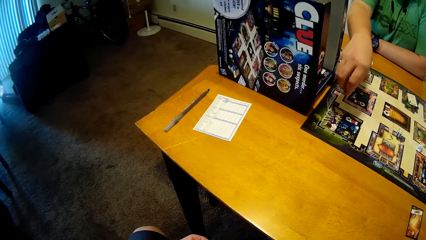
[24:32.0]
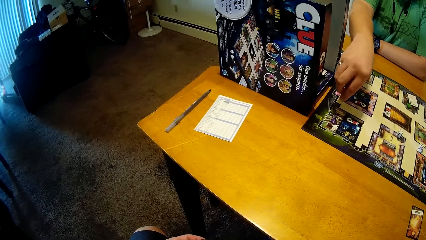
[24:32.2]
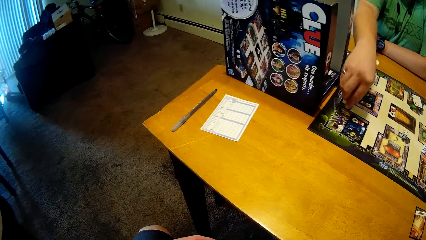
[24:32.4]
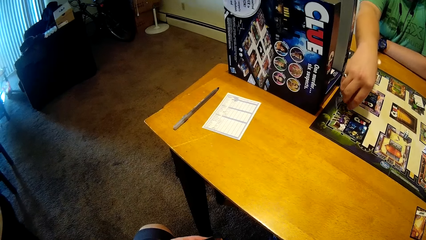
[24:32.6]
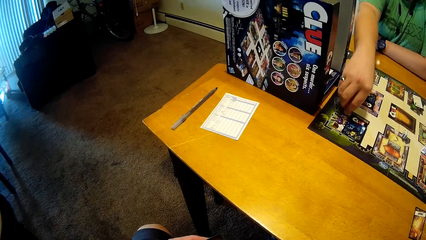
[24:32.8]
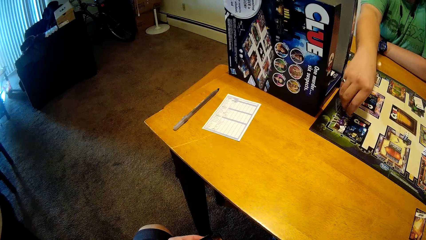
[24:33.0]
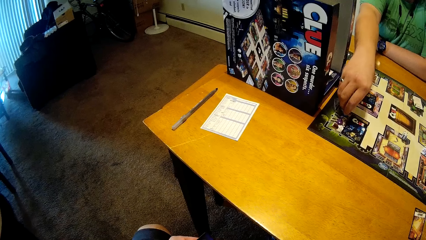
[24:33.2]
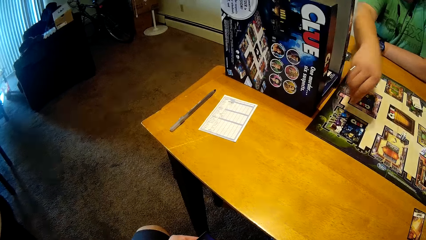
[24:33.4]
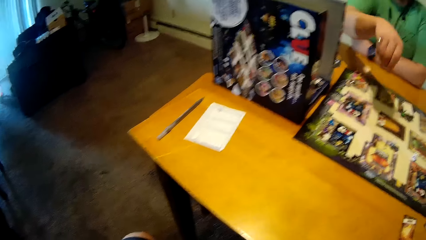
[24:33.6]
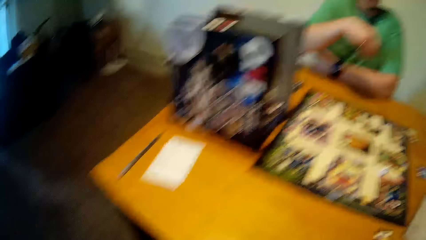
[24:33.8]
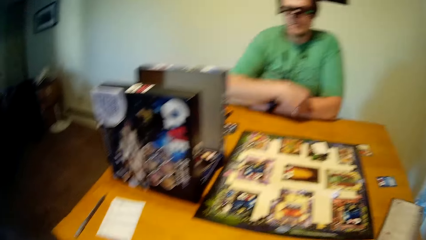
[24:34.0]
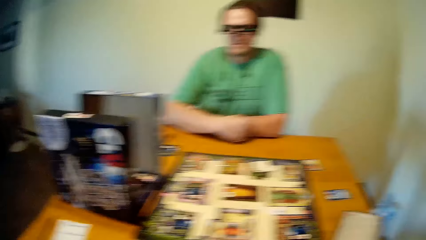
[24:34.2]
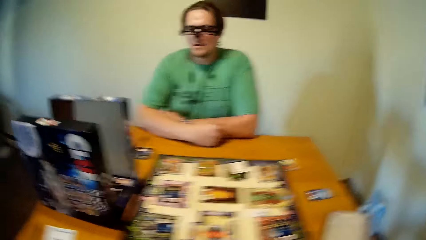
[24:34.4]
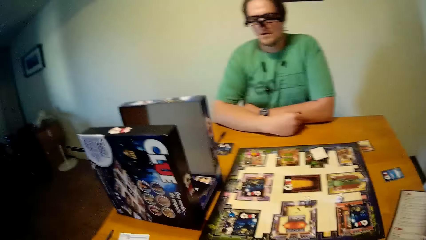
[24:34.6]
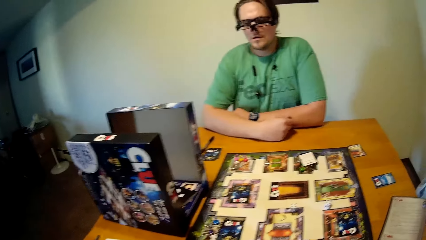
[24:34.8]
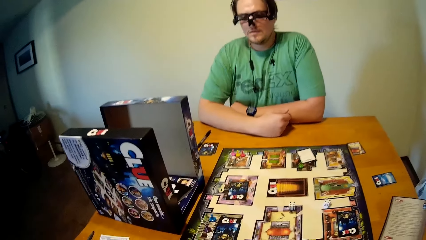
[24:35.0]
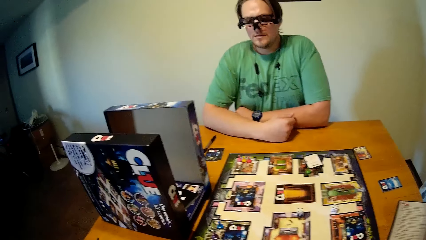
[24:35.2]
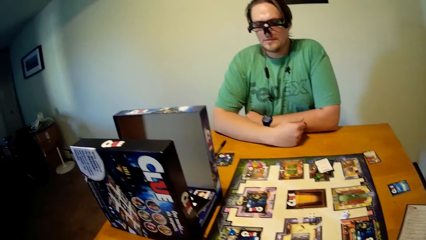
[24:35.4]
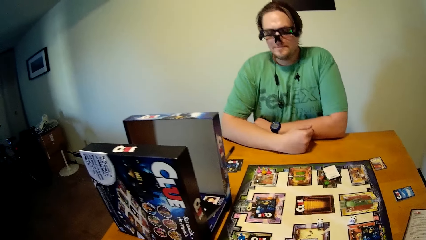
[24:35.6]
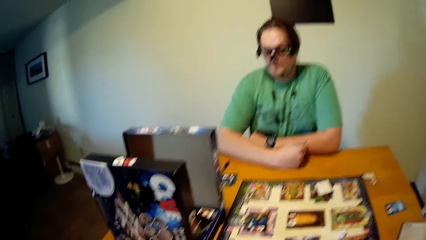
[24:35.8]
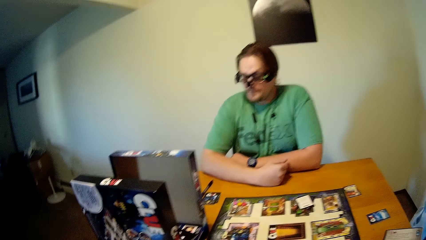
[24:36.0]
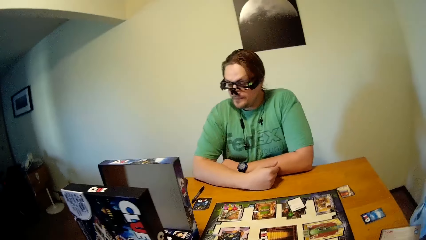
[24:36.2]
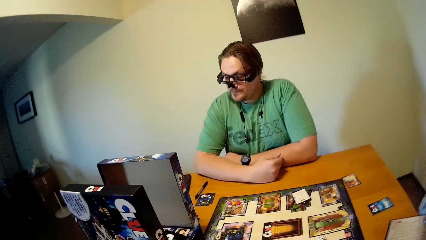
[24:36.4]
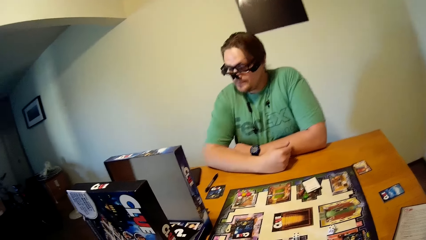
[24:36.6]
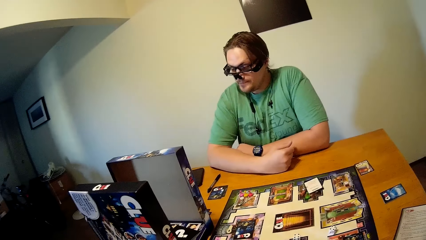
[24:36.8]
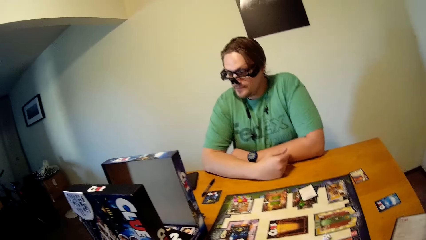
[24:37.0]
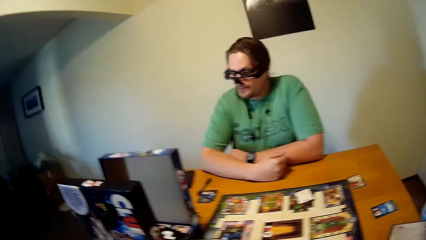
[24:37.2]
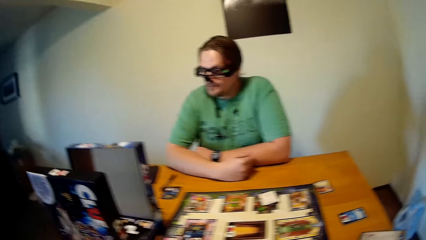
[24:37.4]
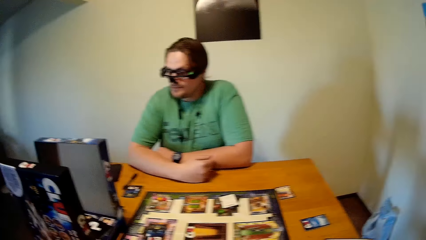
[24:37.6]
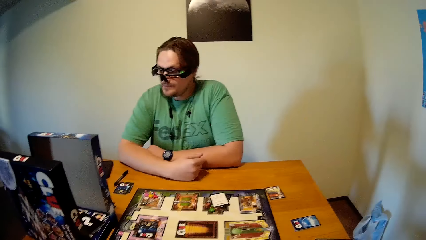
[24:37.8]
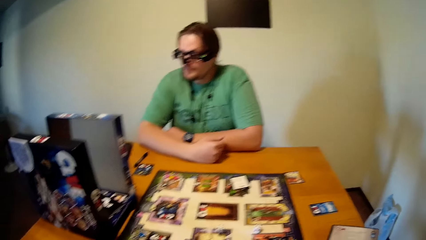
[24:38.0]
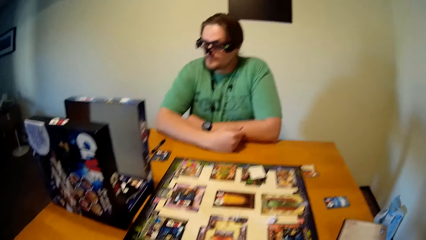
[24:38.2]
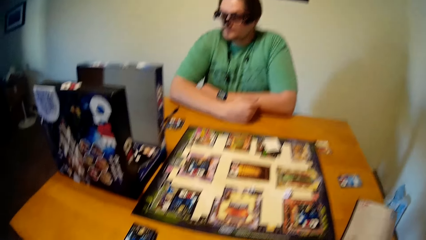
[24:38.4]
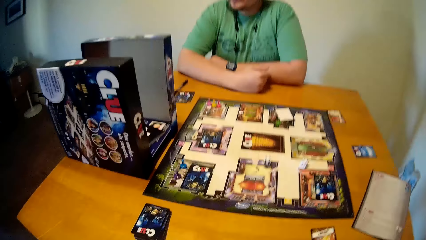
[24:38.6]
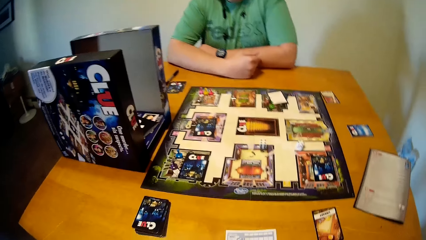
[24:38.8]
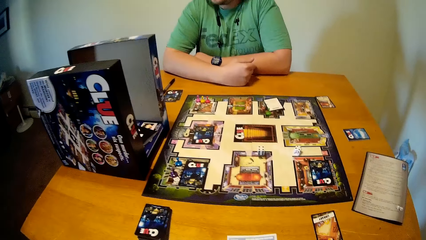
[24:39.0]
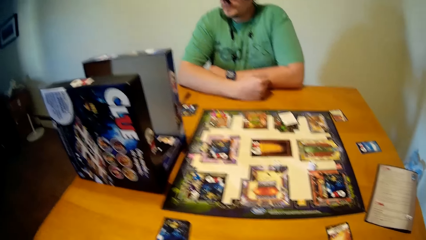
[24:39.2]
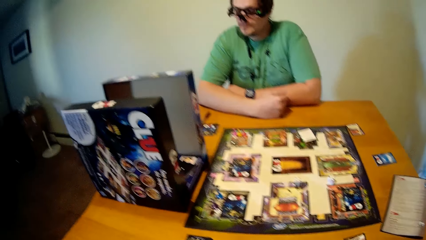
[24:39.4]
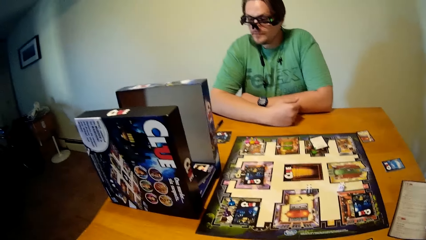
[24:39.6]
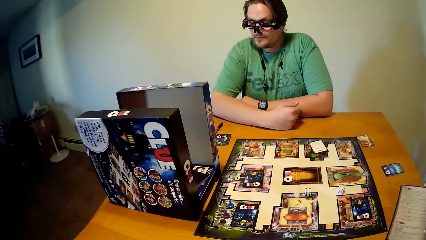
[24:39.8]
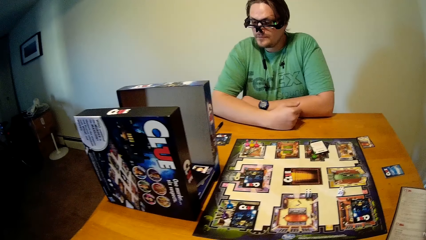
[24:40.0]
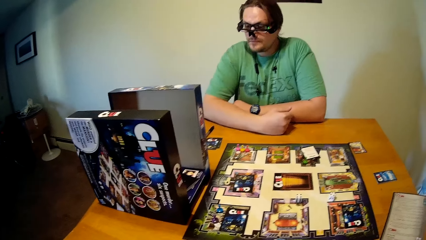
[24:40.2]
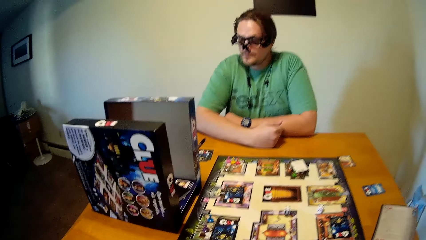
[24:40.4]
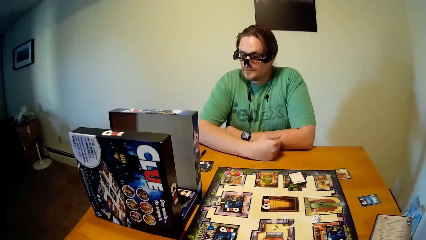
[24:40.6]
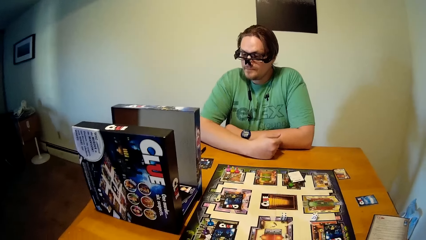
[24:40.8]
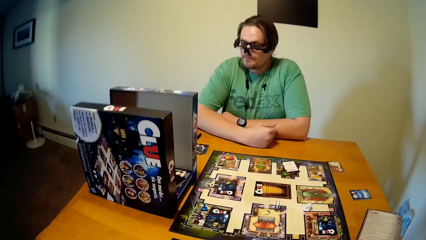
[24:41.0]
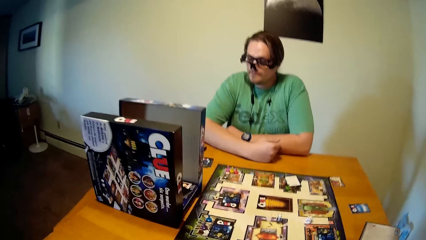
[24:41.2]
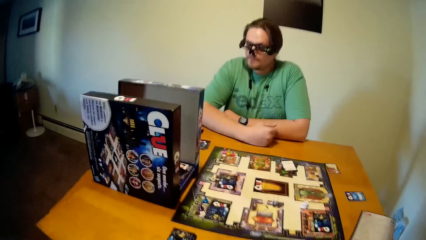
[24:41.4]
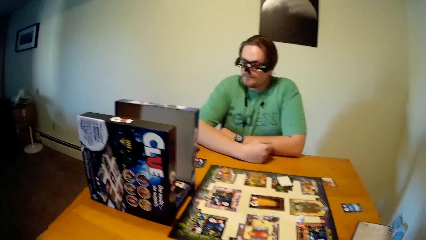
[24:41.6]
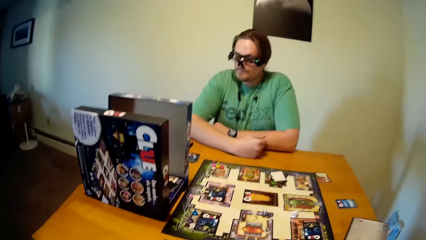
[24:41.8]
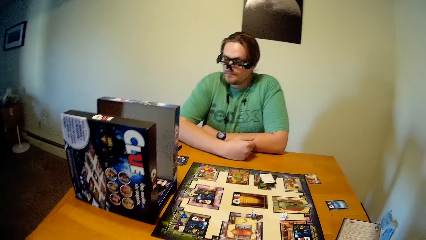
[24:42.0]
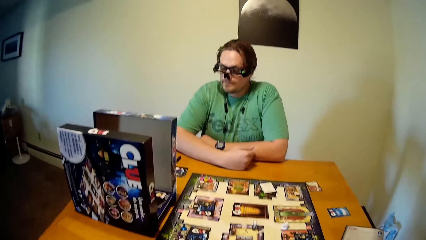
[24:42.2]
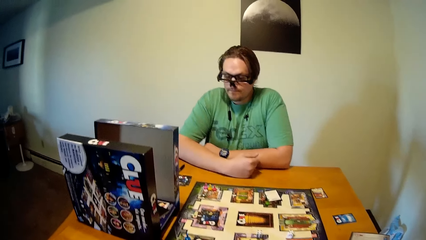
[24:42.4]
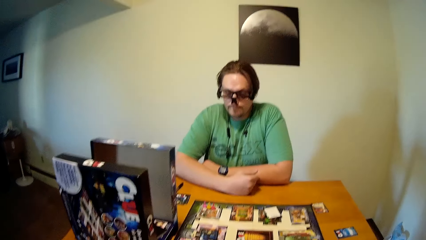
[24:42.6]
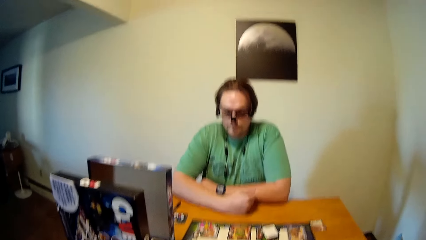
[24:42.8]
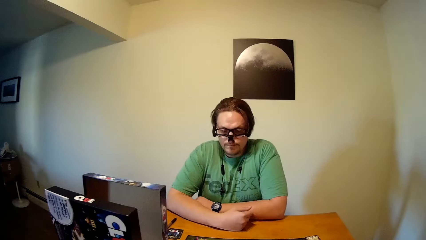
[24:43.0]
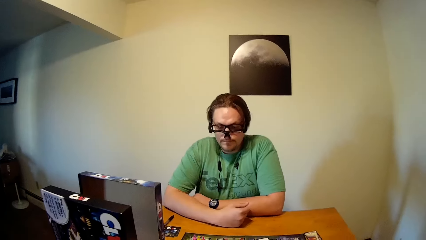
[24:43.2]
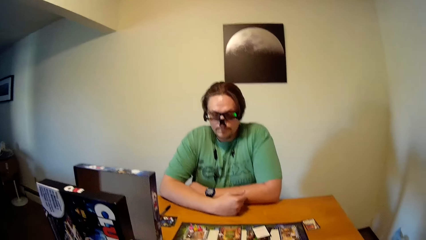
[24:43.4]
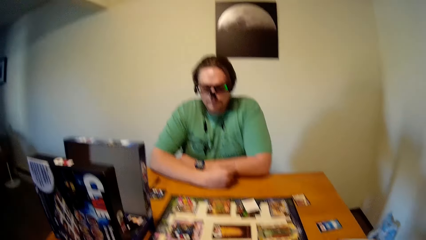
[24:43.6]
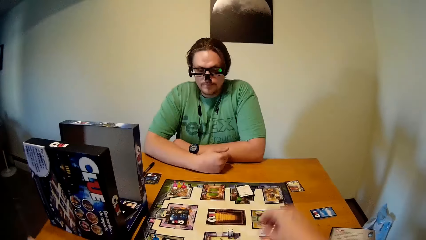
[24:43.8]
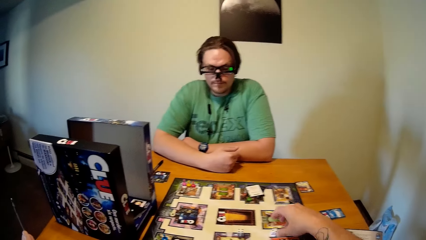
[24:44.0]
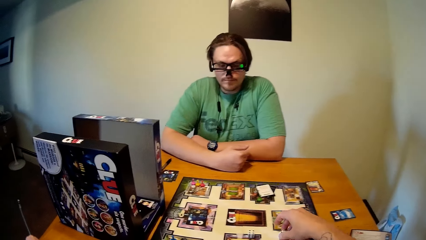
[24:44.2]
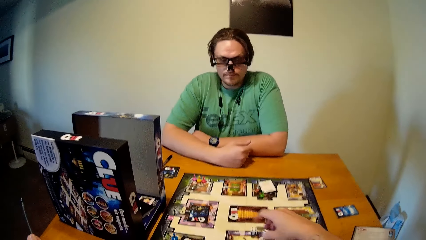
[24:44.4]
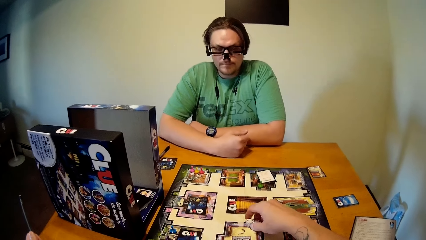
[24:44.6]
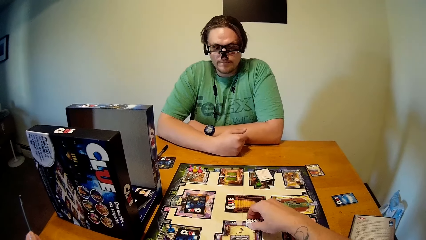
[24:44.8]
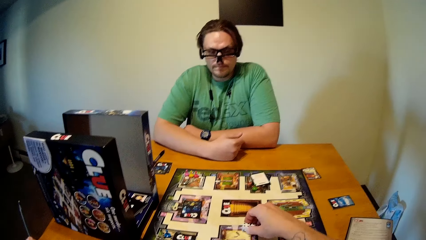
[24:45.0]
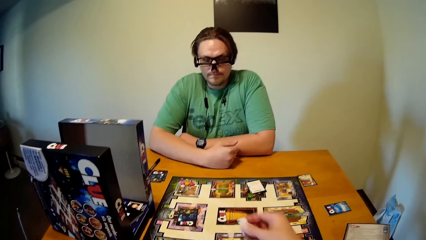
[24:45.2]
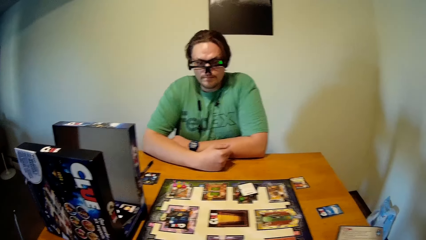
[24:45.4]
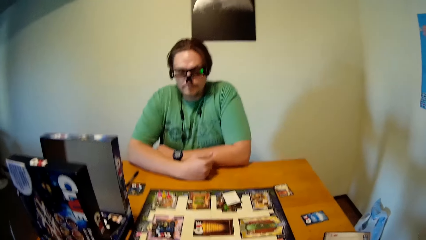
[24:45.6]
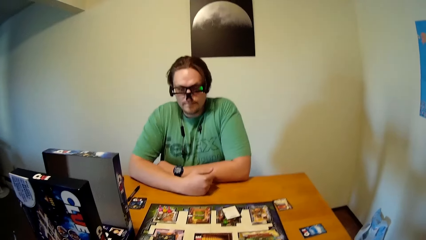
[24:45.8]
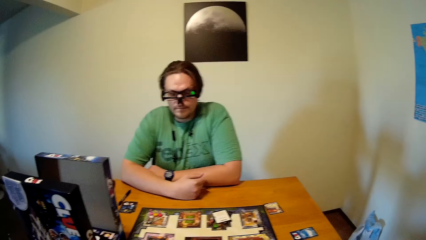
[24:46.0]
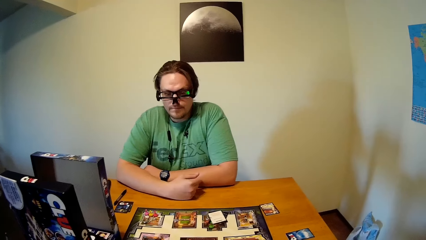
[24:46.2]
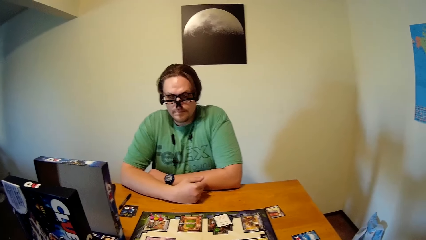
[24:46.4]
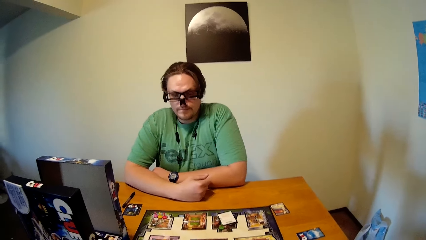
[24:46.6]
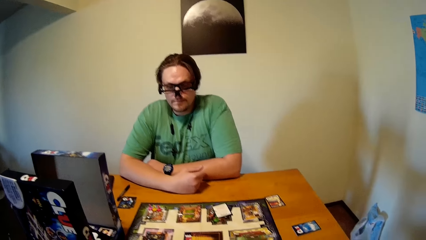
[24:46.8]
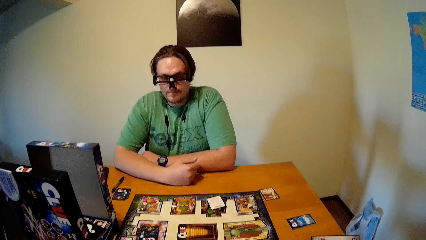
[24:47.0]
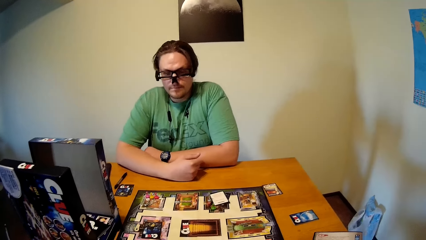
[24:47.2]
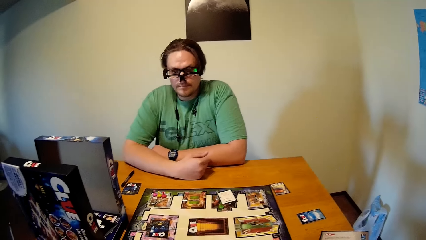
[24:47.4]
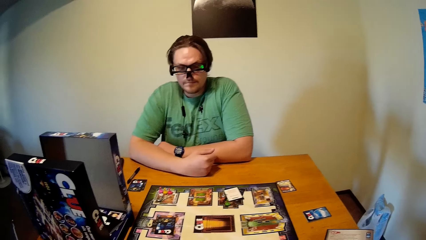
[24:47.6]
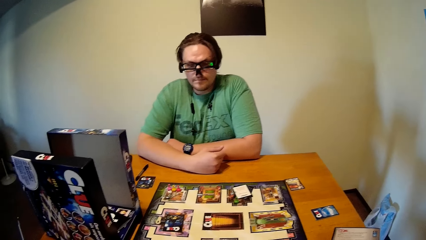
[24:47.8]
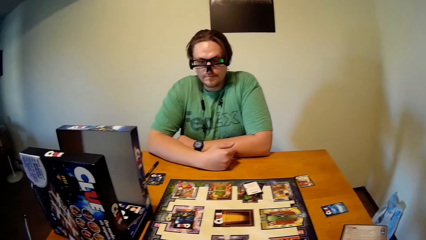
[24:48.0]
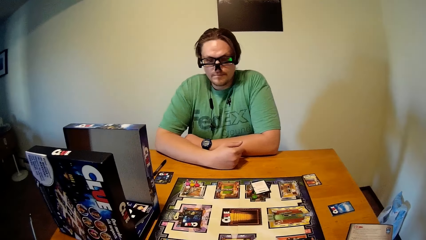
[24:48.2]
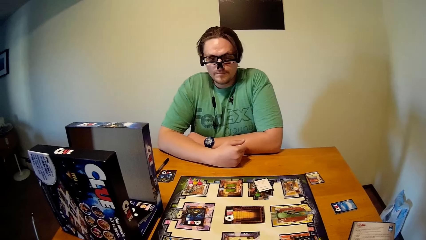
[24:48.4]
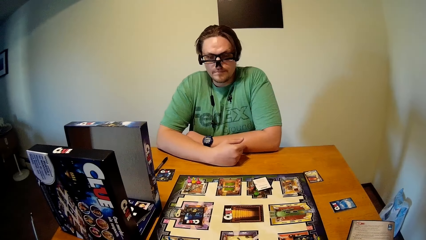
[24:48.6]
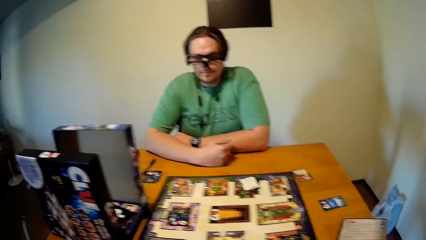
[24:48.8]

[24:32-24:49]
The camera wearer picks up the die on the game board with his right hand.
